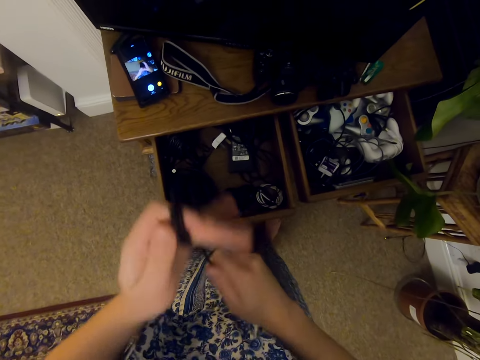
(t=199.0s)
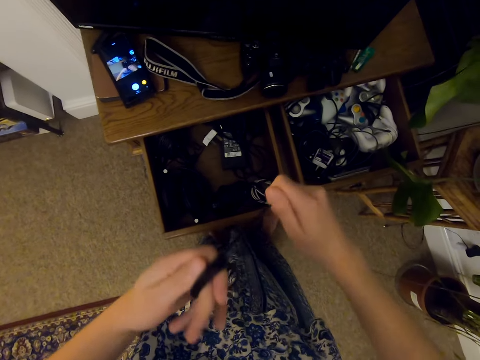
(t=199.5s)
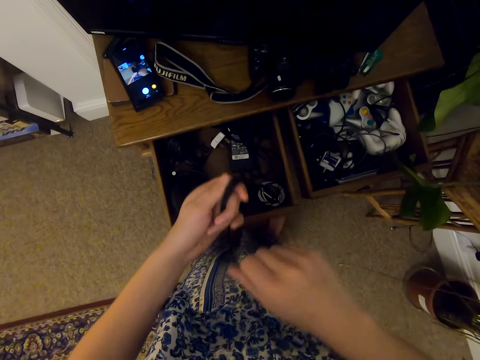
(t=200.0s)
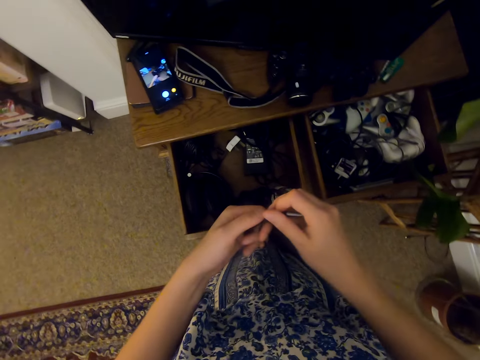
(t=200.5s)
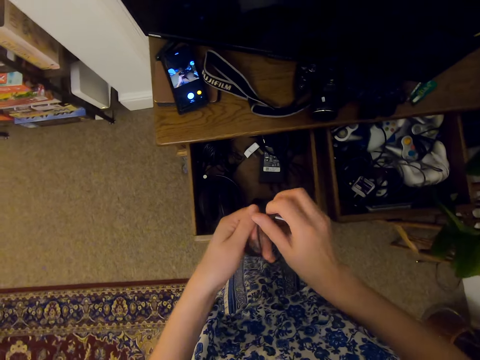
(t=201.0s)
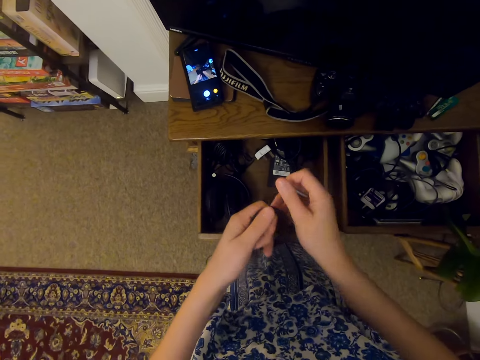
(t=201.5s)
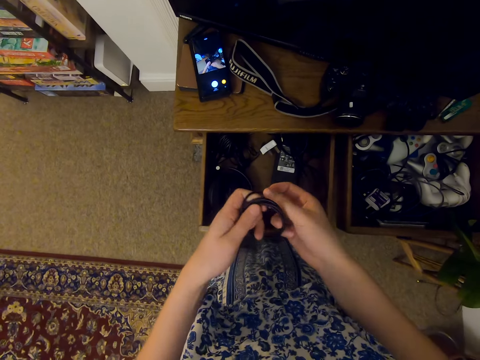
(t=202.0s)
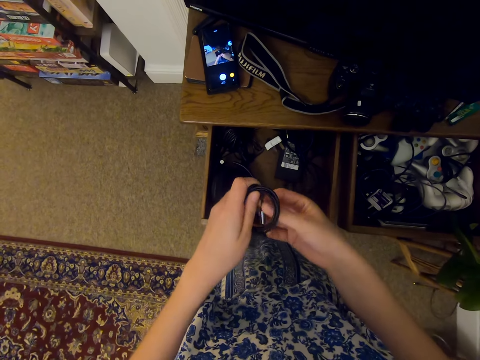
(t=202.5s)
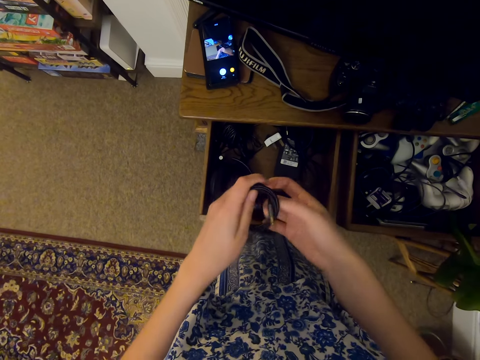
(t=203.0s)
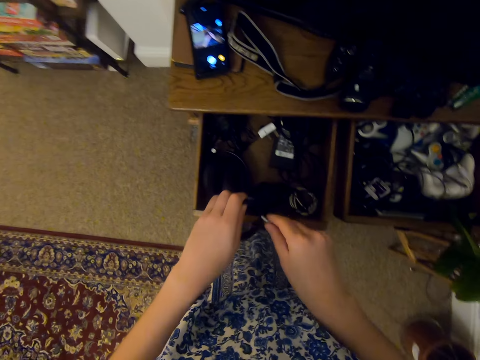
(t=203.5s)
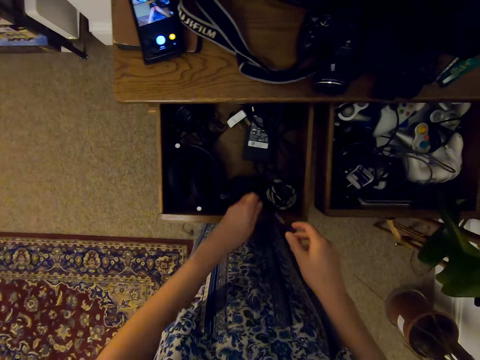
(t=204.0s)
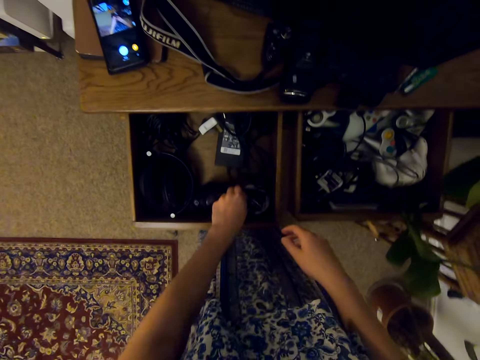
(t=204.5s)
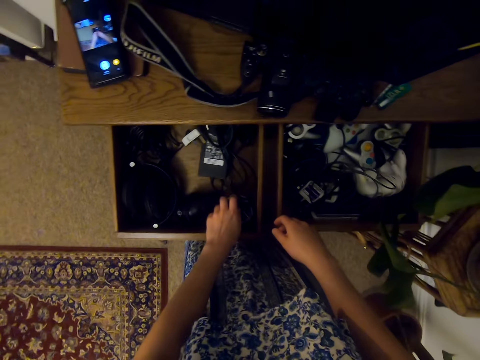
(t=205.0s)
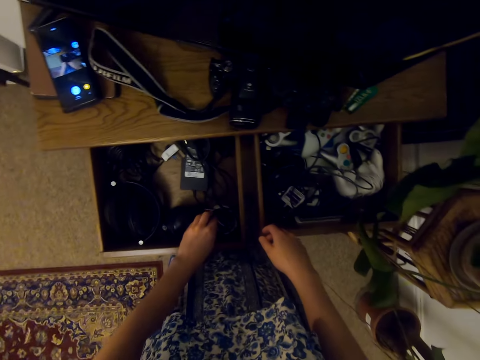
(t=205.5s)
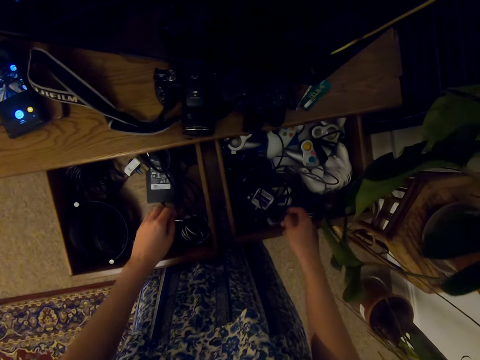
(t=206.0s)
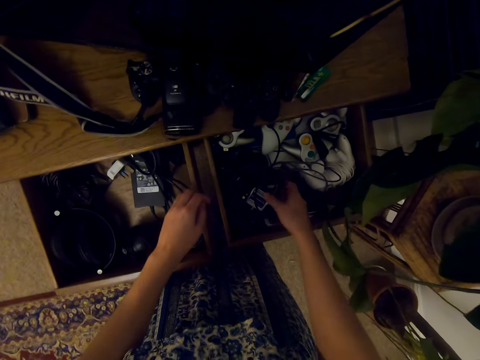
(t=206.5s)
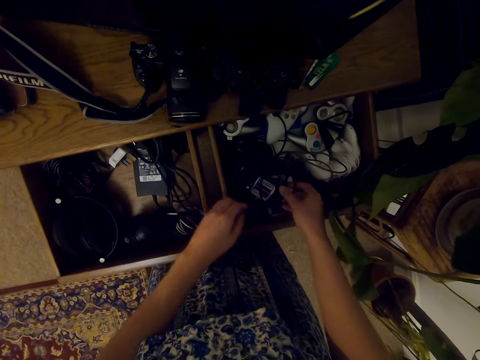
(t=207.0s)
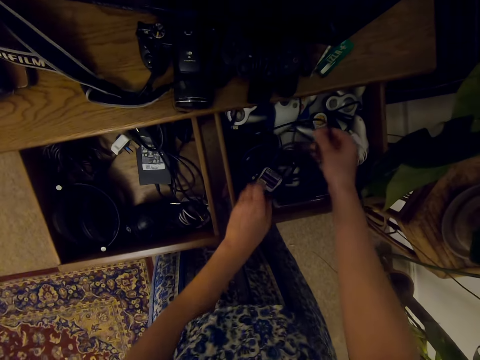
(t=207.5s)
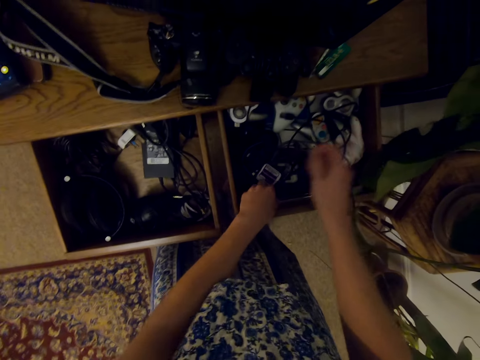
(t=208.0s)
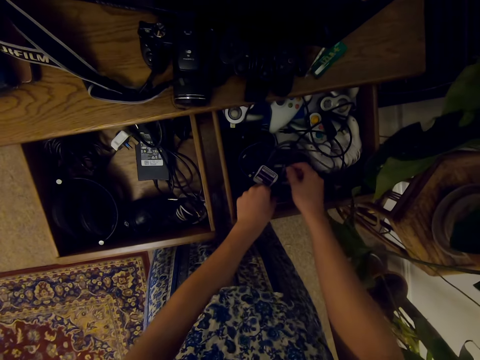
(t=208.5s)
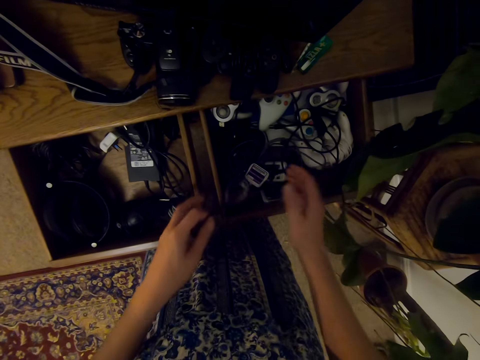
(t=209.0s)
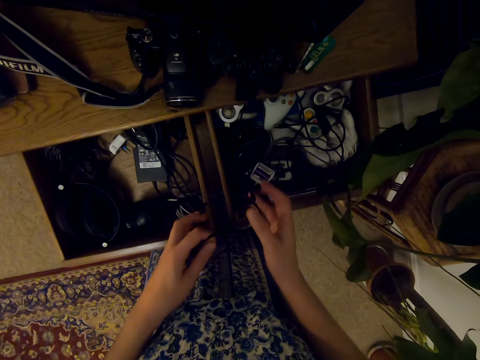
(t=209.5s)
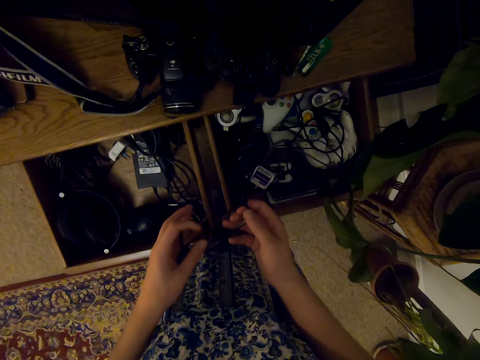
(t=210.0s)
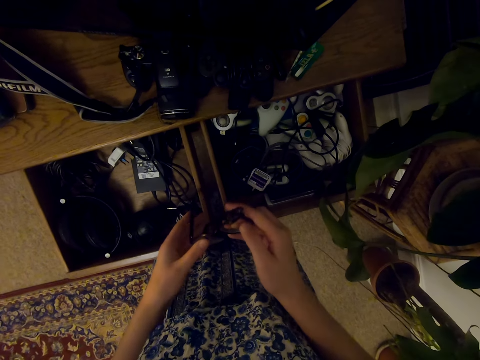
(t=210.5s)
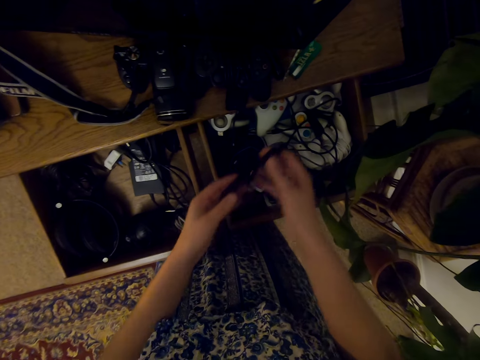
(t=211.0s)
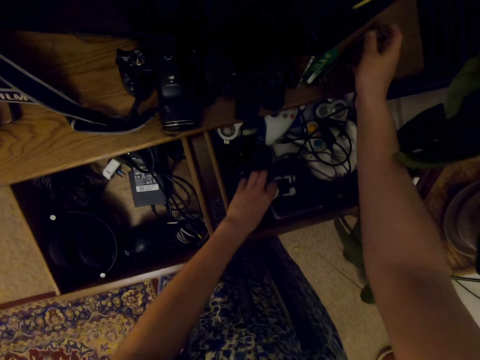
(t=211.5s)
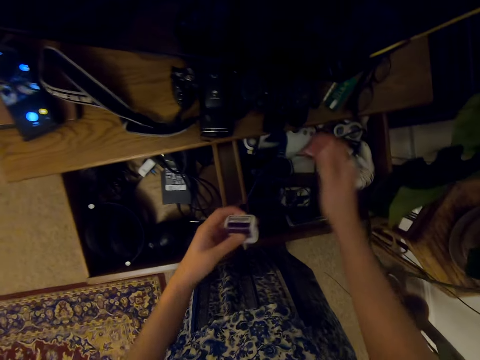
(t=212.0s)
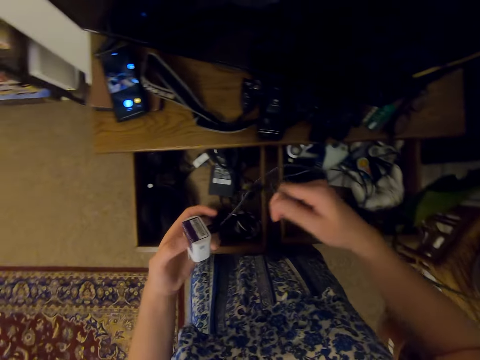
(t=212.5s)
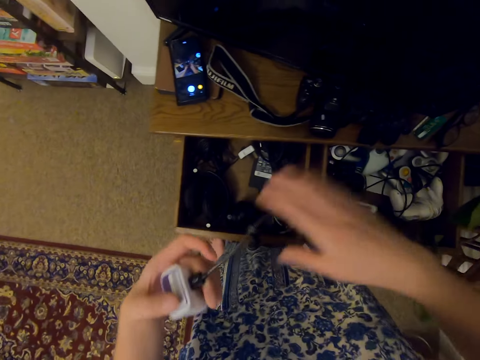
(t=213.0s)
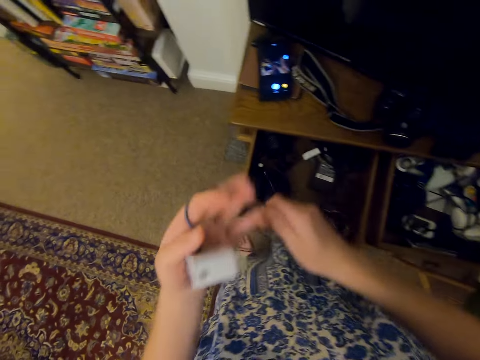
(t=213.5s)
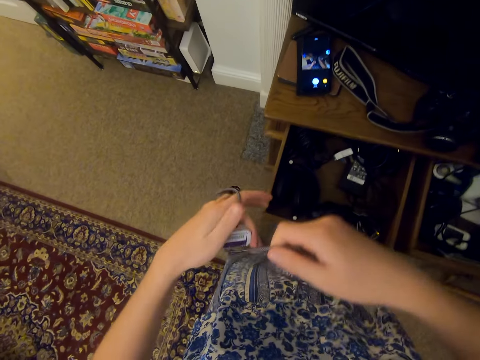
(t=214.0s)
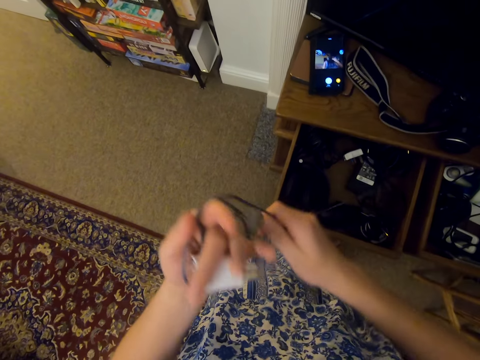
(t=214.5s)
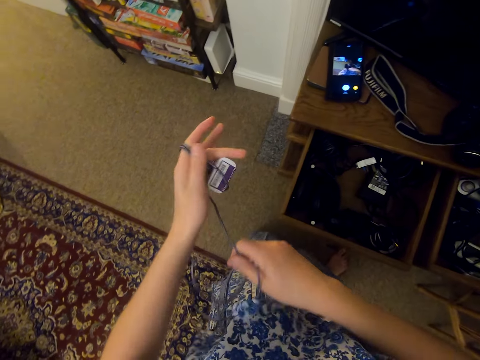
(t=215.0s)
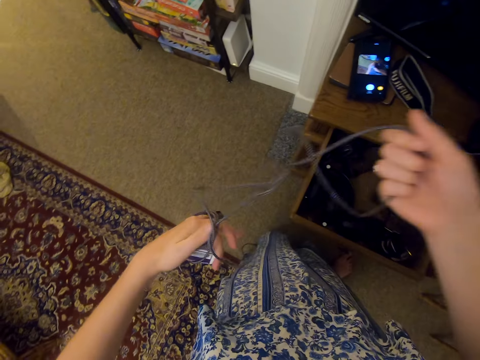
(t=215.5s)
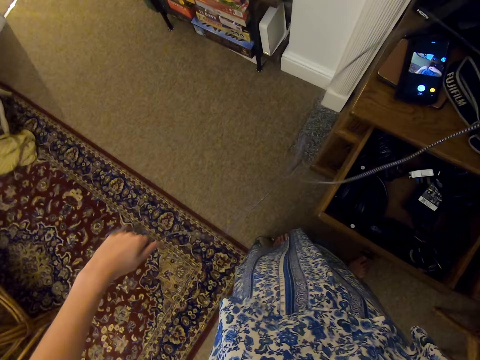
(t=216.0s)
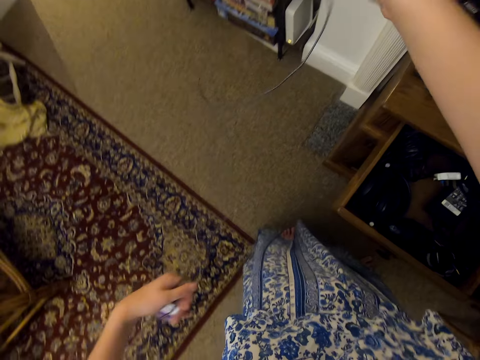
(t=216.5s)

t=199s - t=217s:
The camera wearer holds the cable with both hands. He folds the cable and puts the cable in the drawer. He puts a cable aside. He picks up glasses and folds the glasses. He picks up a charger. He puts the glasses on a table. He rolls the charger cable around his hand. He is folding the phone charger from the drawer.

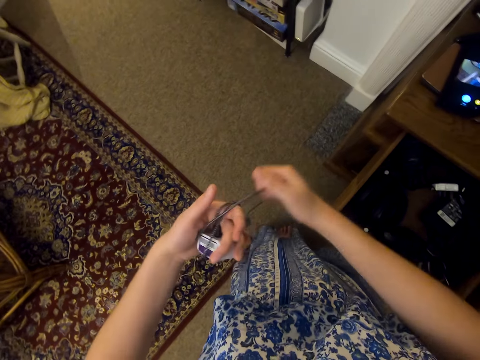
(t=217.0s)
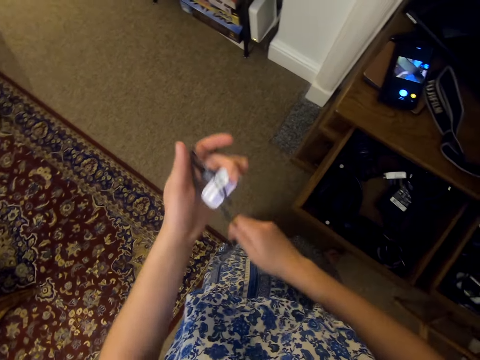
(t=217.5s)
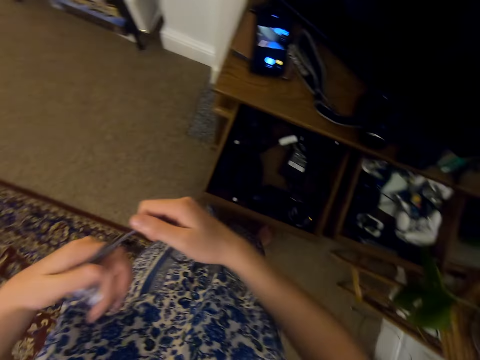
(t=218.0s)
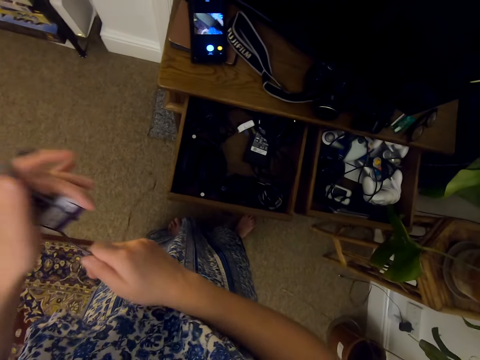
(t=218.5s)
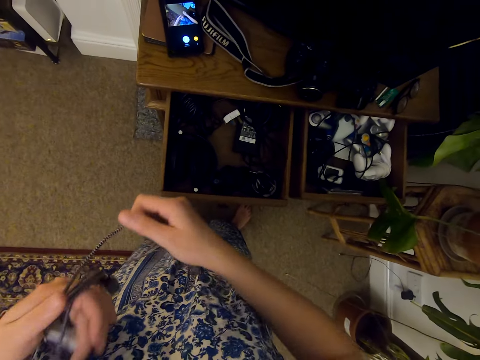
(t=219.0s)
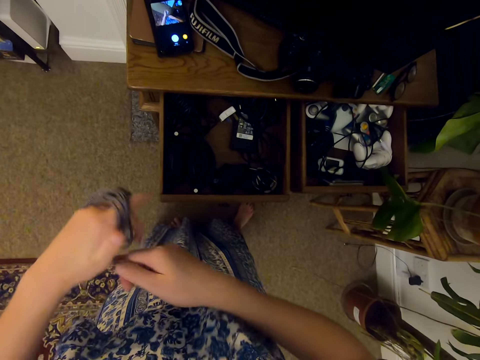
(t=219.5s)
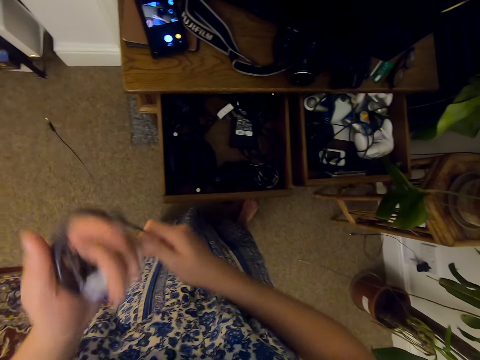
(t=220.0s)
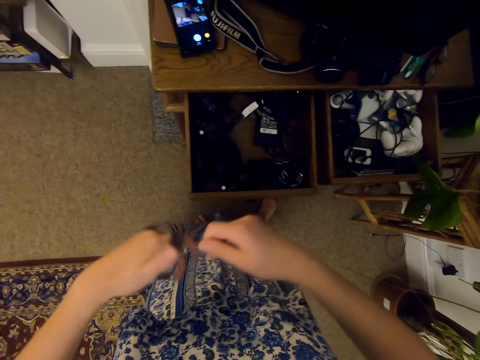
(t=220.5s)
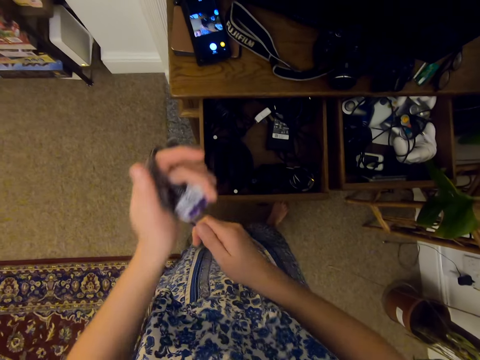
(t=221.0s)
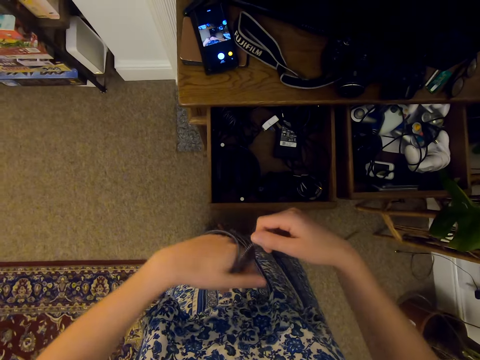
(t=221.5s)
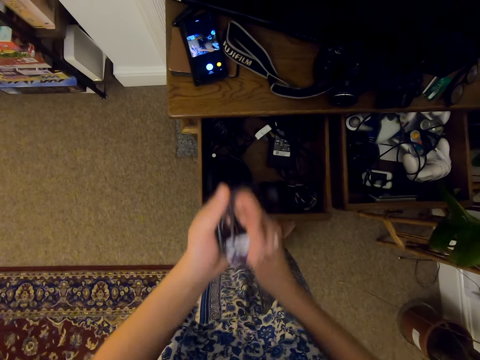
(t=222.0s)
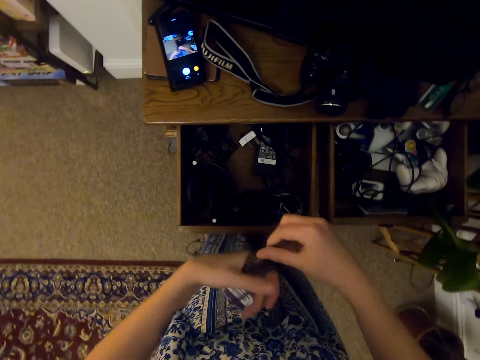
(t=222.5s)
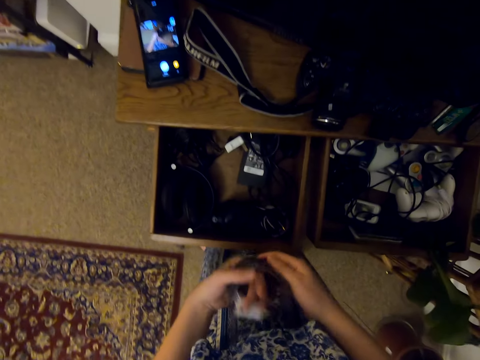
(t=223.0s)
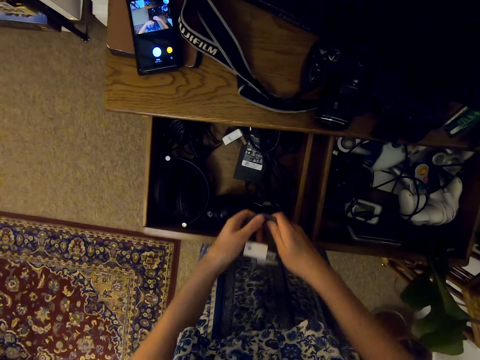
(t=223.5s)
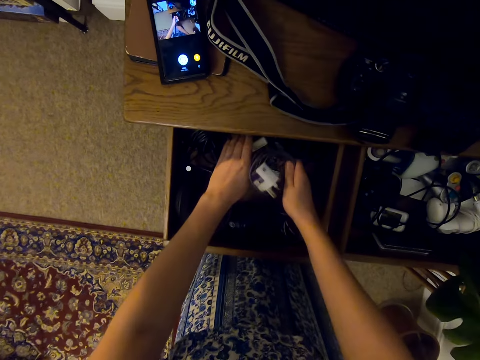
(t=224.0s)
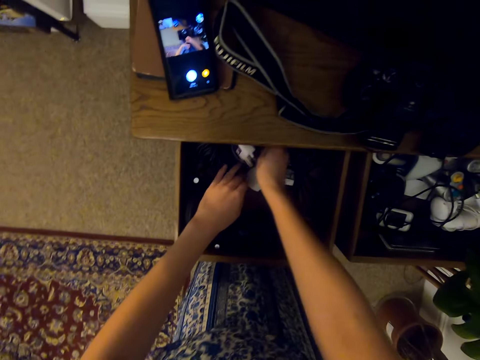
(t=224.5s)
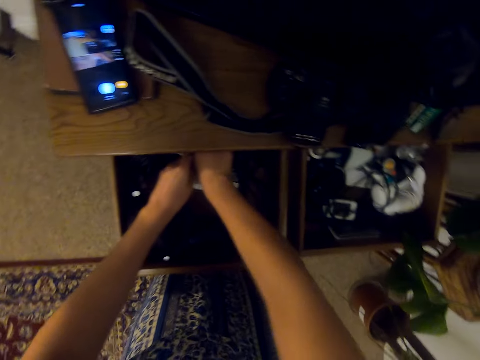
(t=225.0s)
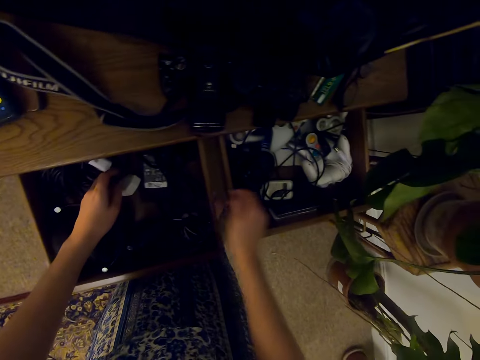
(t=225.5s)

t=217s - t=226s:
The camera wearer pulls the cable off his hand. He pulls the cable aside. He puts the charger in the drawer.
